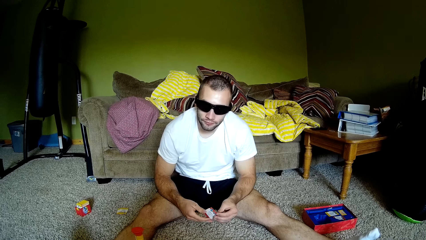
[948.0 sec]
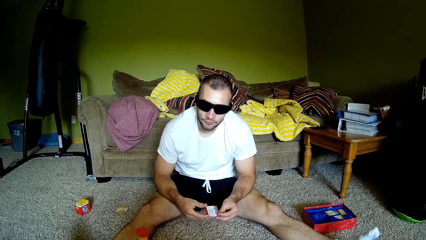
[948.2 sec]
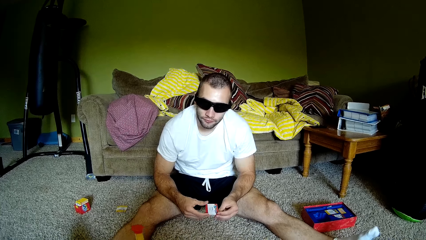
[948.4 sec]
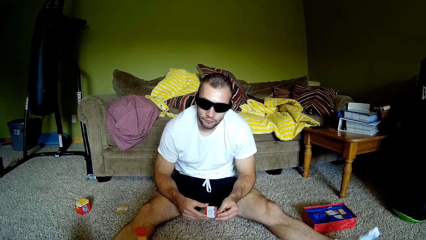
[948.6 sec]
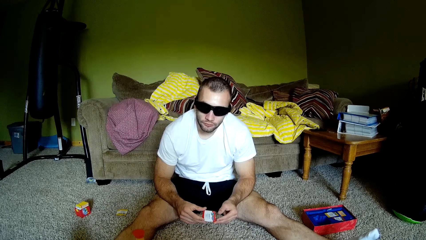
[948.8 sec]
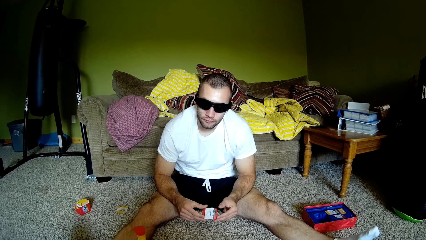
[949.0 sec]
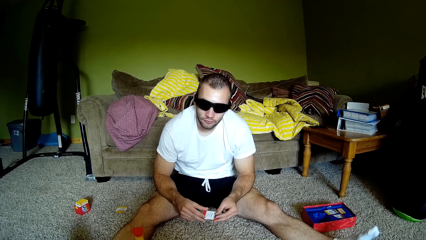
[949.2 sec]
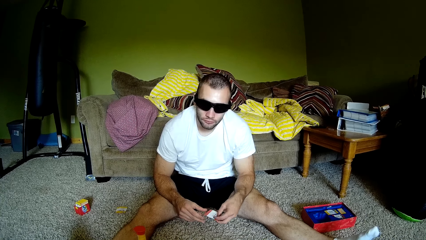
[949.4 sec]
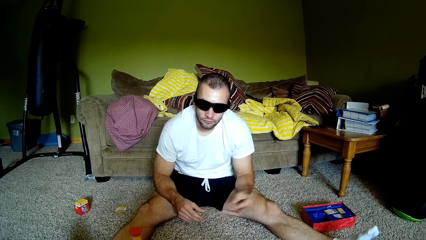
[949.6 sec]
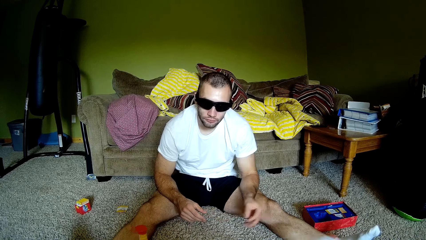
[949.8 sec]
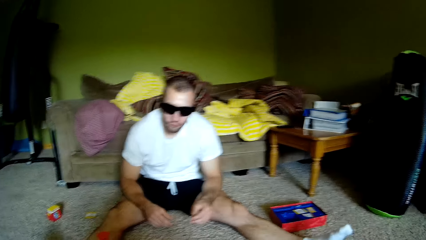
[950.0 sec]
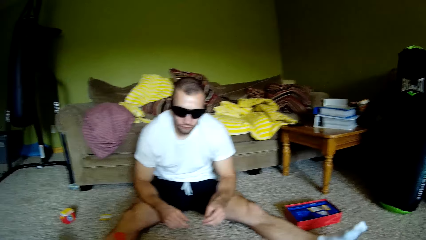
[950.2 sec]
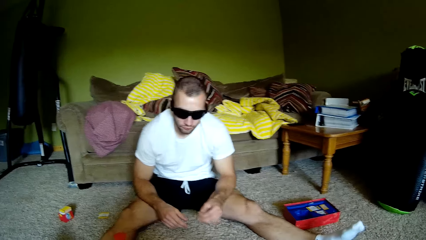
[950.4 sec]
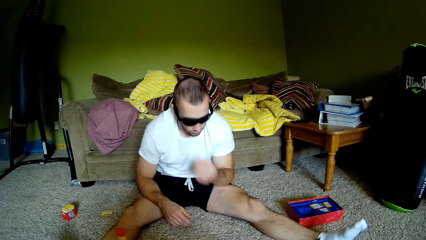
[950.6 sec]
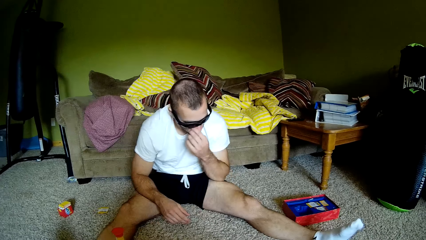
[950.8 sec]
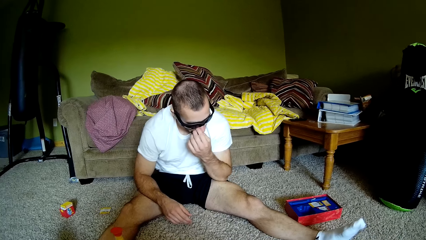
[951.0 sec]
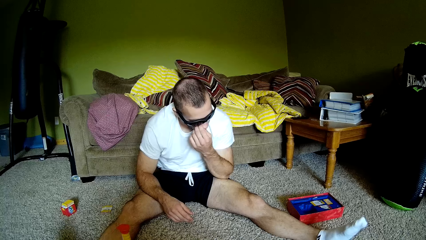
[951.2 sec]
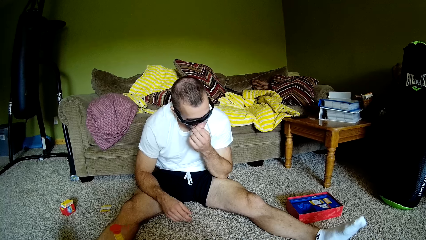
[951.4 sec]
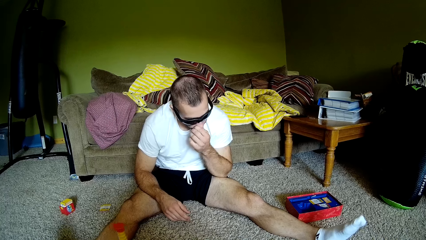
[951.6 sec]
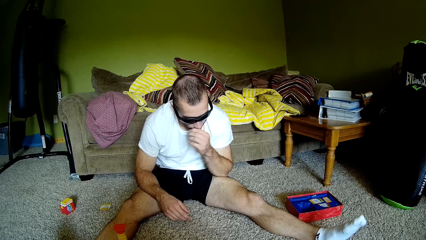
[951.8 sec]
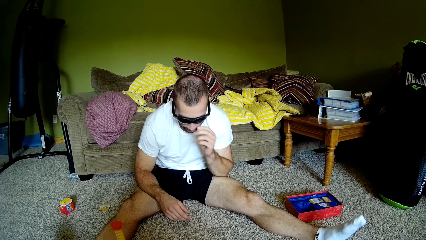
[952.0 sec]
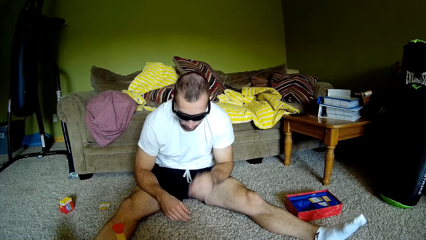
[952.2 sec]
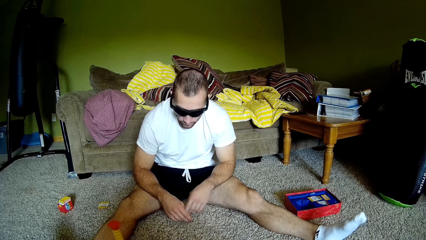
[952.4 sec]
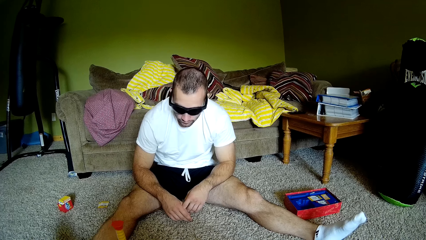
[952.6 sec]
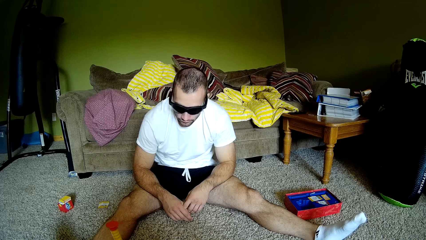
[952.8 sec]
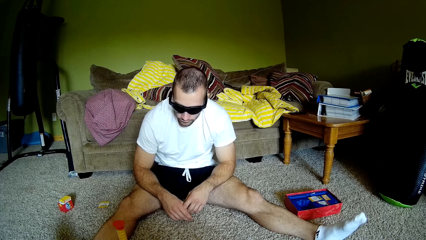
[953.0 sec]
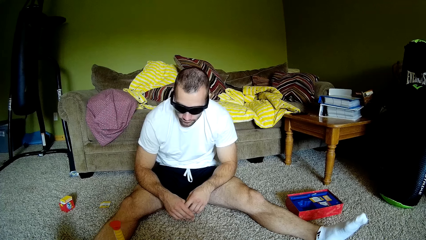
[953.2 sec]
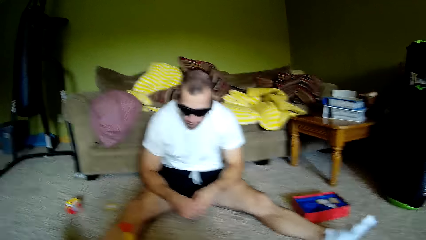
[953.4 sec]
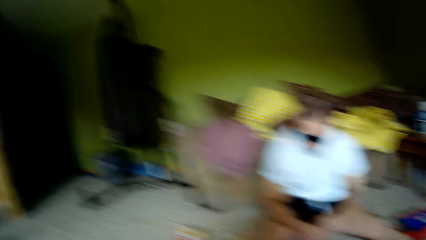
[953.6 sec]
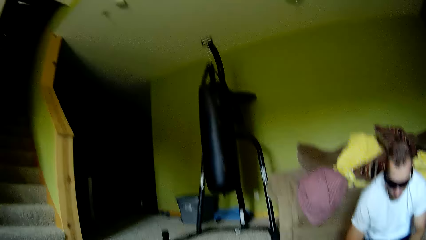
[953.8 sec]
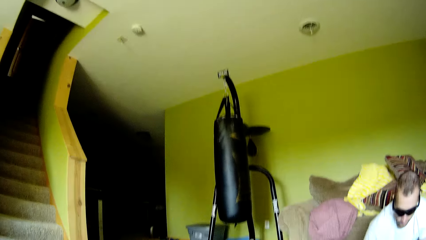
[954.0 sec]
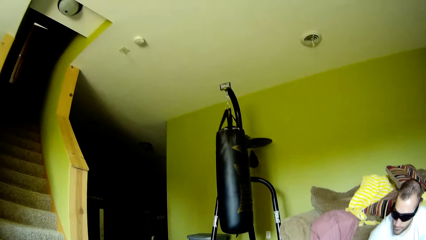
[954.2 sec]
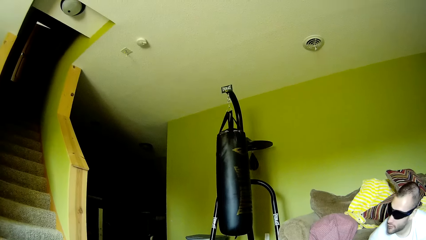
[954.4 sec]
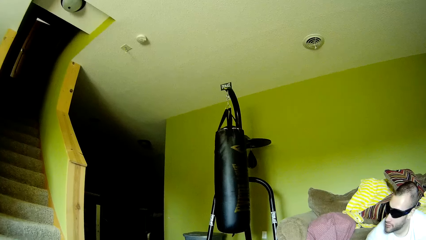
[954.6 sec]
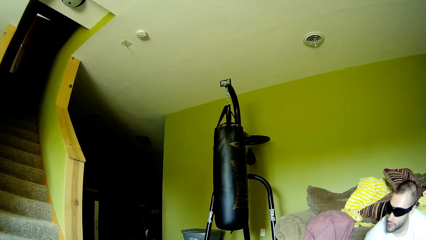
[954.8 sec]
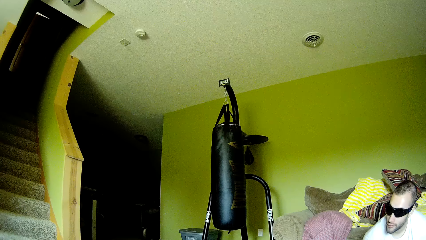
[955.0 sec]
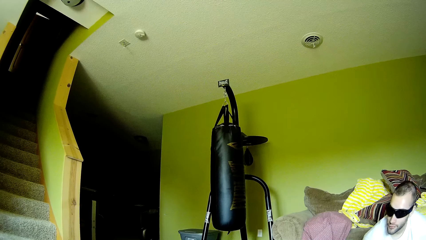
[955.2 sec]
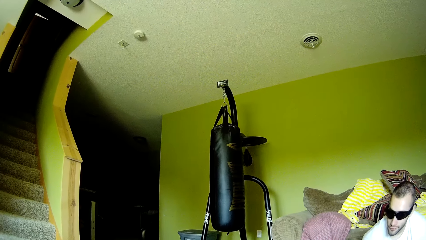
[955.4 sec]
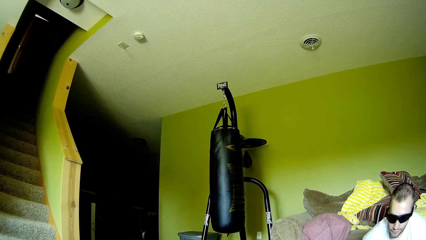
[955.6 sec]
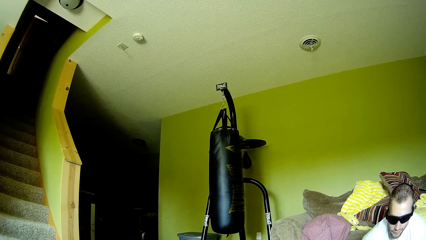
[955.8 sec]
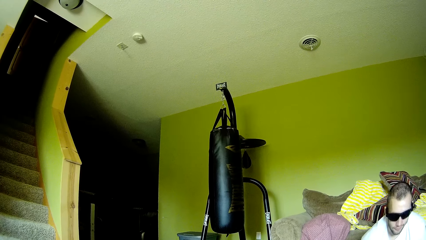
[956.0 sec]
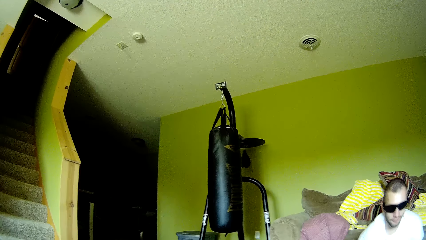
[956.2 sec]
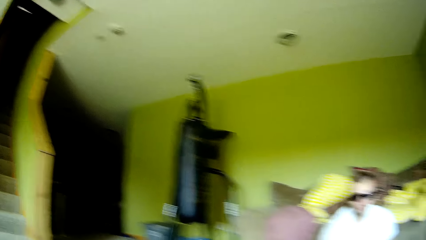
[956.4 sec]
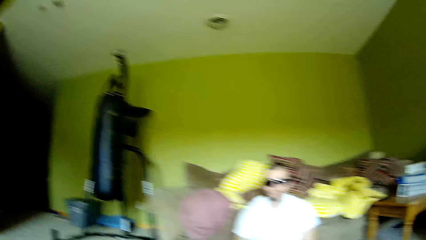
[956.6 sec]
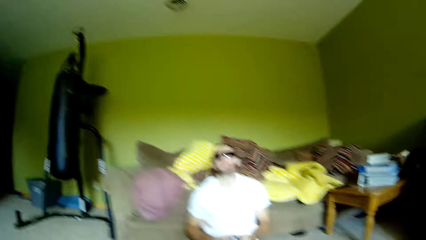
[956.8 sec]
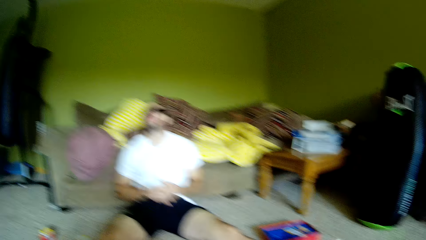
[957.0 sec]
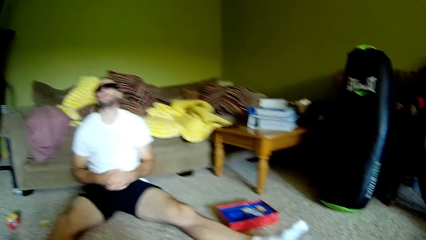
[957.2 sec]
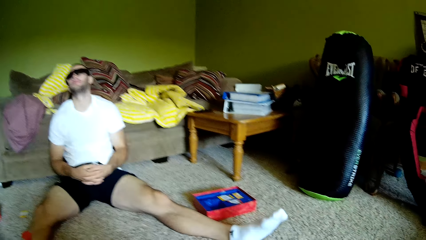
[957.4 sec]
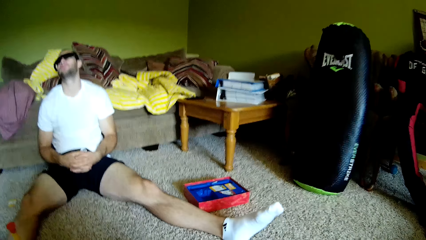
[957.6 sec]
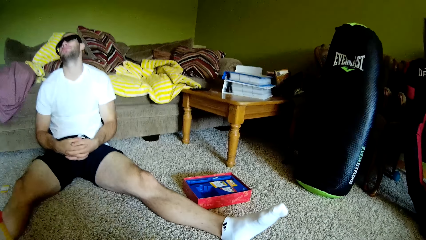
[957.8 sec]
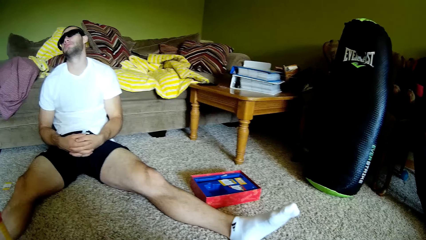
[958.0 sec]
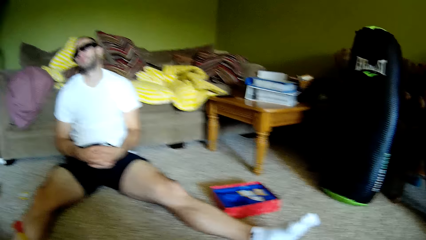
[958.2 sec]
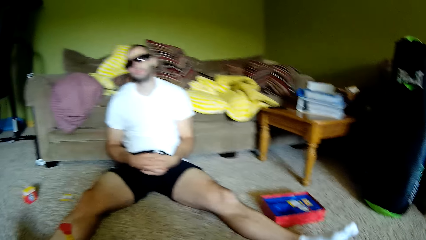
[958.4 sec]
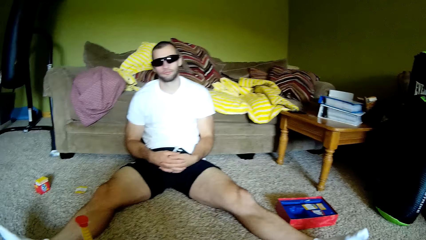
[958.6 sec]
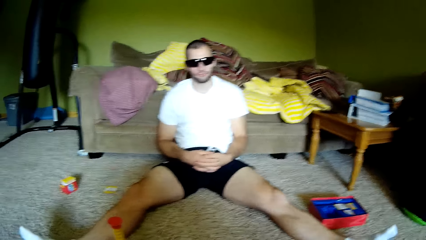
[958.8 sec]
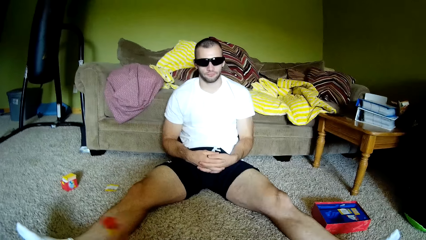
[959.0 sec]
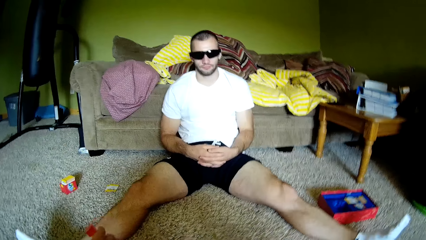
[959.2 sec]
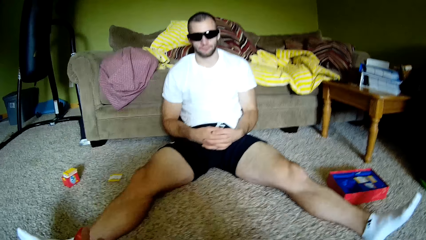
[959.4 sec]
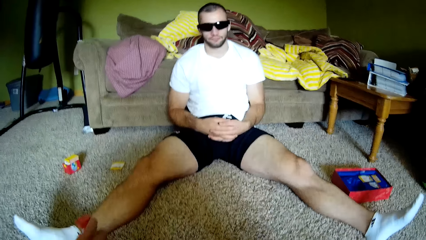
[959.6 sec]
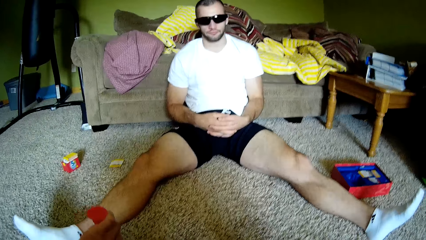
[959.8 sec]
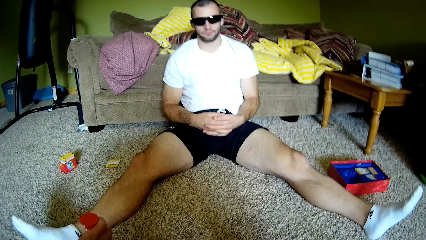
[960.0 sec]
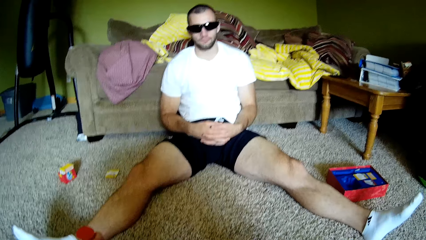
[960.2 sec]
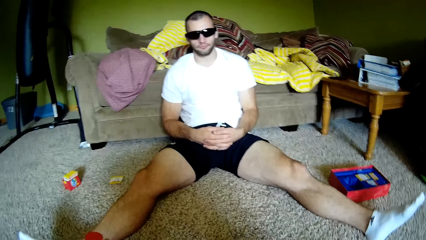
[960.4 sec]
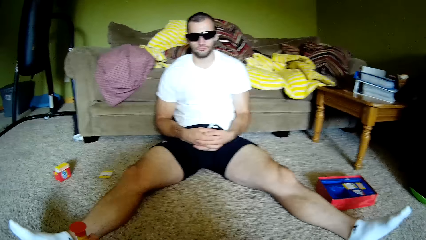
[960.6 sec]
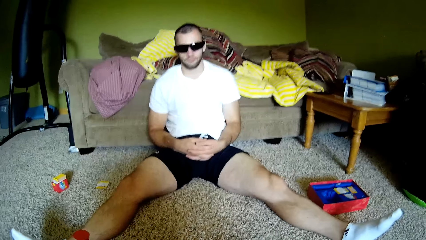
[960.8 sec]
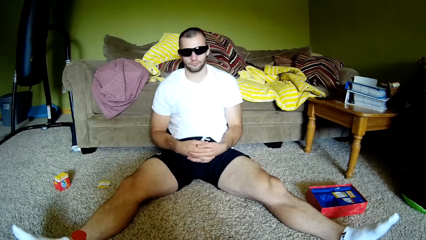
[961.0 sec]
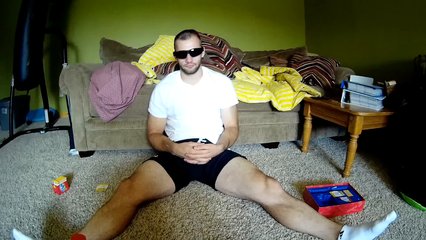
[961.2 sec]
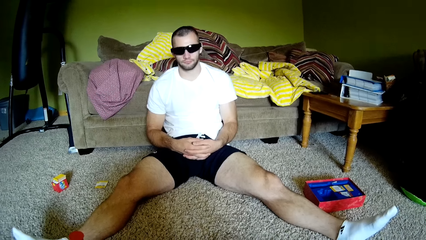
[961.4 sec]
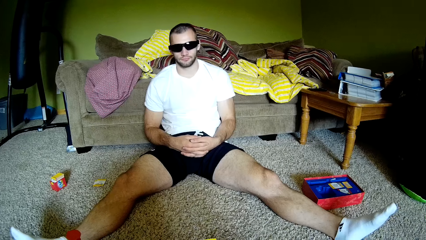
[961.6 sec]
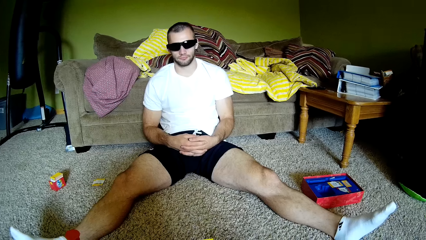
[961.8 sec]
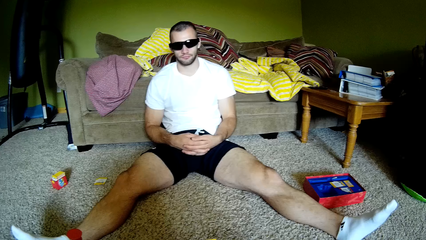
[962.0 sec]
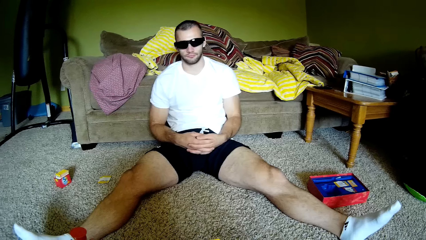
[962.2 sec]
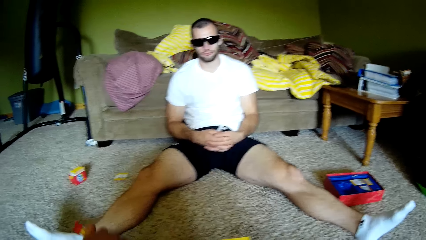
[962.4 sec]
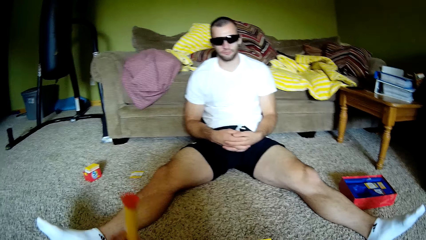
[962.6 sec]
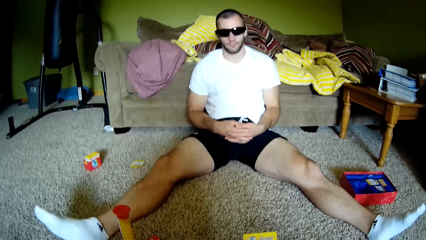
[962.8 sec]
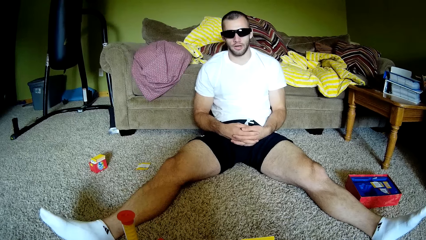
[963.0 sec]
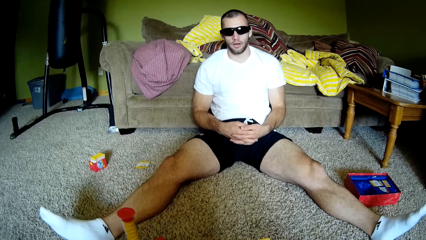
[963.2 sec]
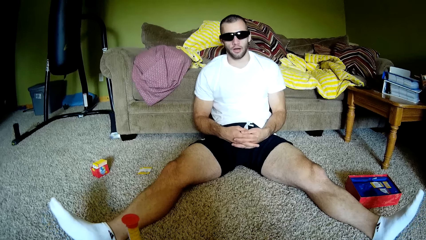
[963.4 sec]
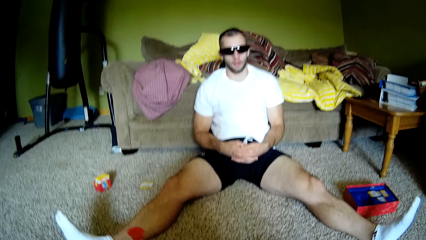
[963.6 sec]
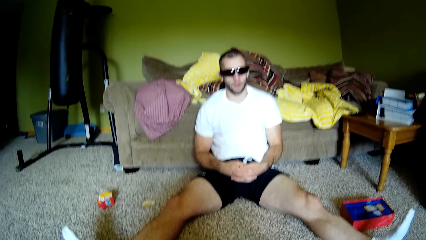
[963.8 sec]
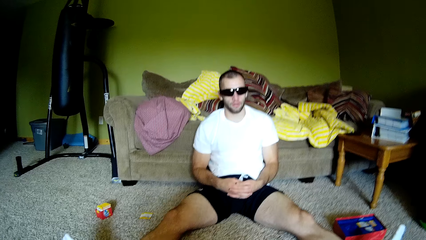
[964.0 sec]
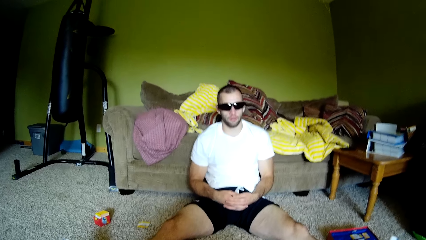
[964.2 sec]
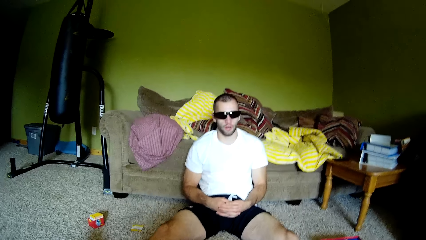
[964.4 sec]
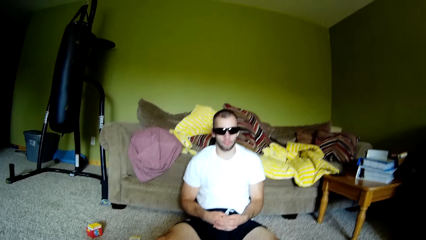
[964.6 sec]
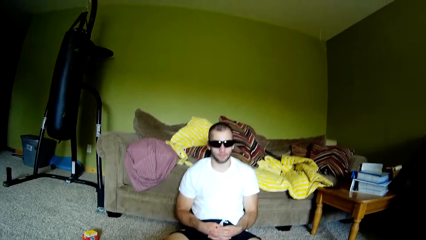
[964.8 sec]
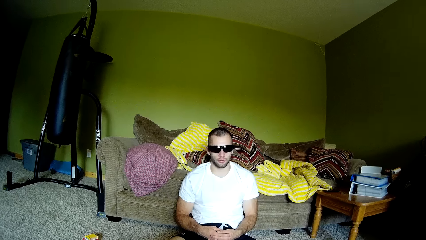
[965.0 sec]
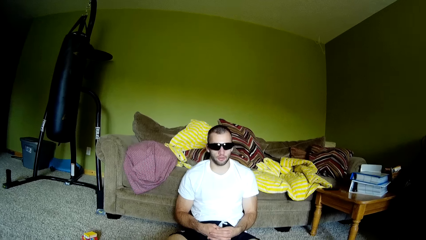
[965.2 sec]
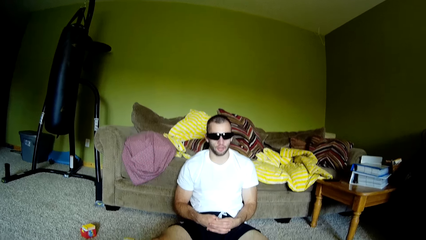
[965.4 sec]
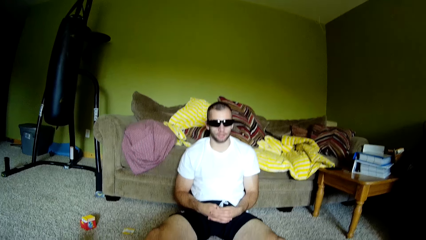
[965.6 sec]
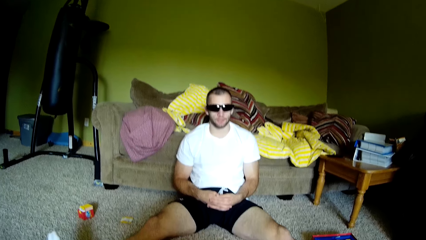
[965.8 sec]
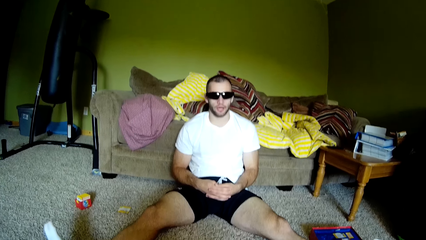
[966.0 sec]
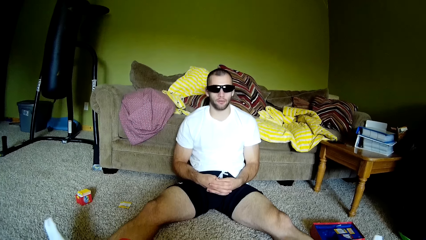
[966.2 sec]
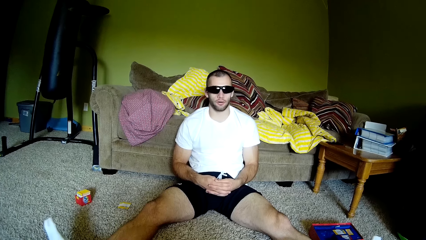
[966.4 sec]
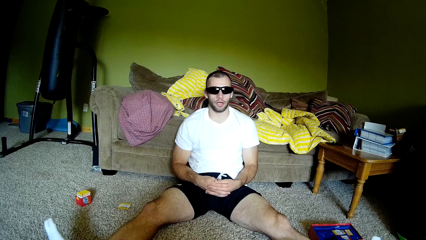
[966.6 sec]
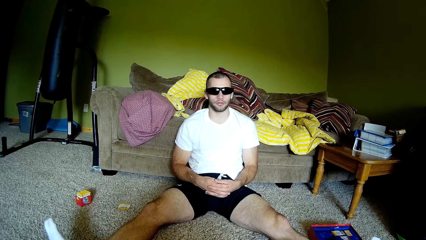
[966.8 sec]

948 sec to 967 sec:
The camera wearer talks to a man. The man throws a card. The camera wearer talks to the man. They look at the stairs. They hold a toy. They move the timer. They talk to the man. They turn around the toy. The man talks to the camera wearer.
